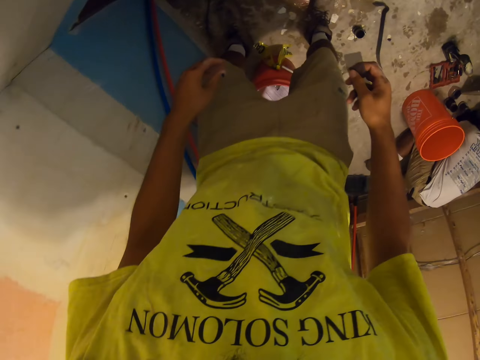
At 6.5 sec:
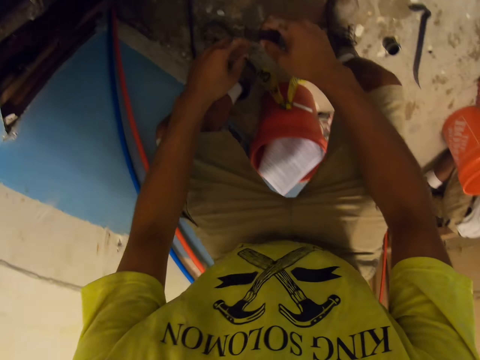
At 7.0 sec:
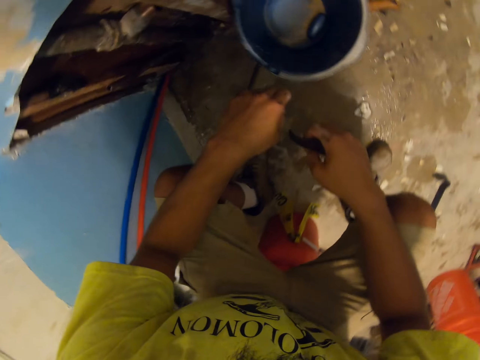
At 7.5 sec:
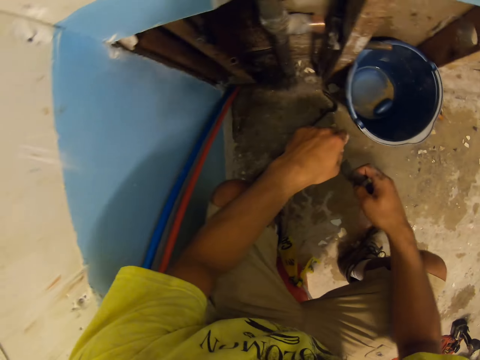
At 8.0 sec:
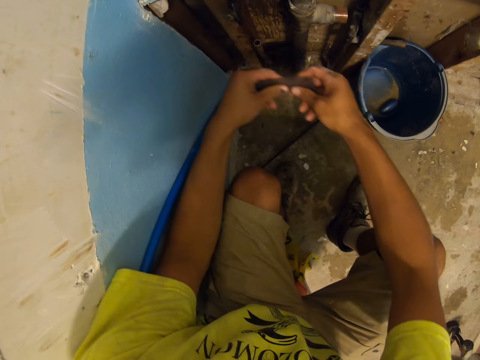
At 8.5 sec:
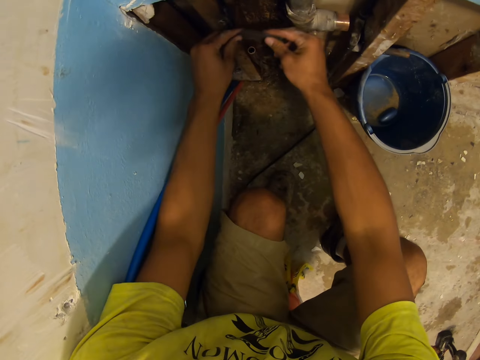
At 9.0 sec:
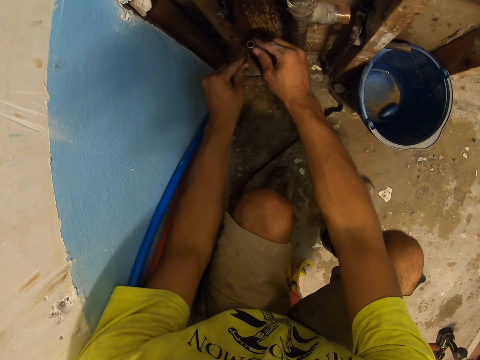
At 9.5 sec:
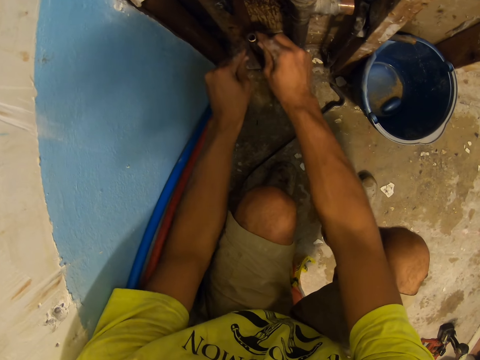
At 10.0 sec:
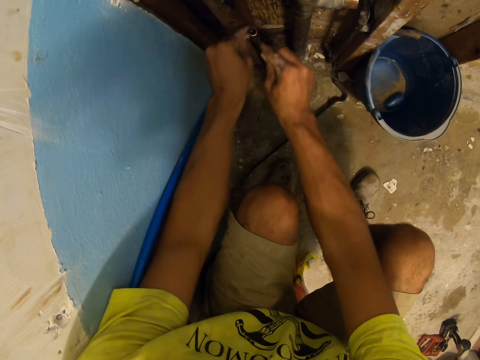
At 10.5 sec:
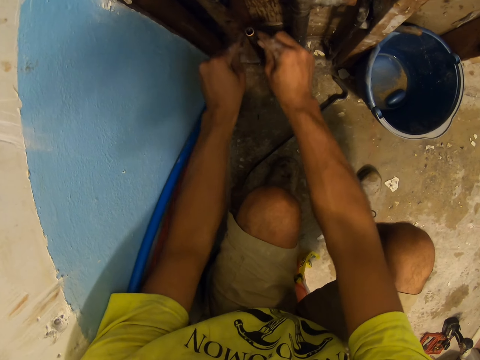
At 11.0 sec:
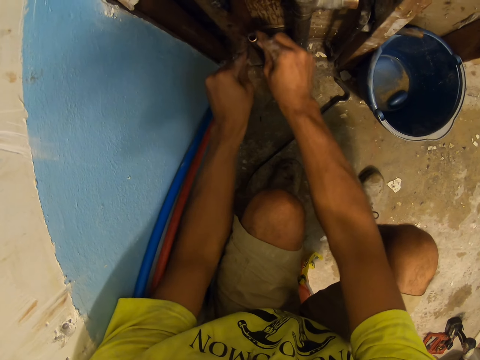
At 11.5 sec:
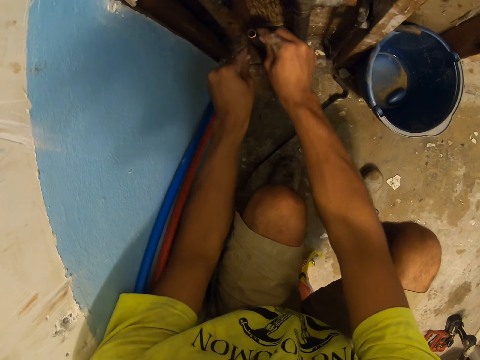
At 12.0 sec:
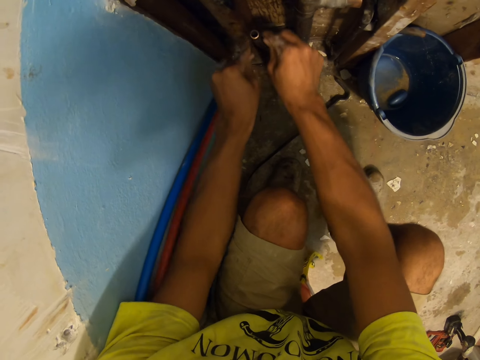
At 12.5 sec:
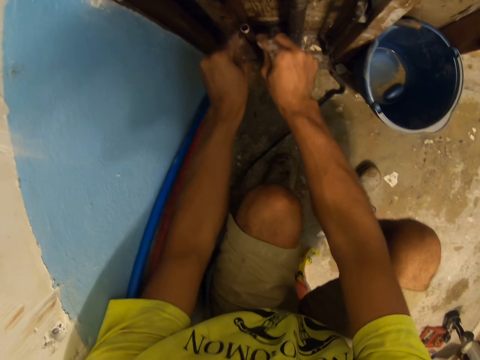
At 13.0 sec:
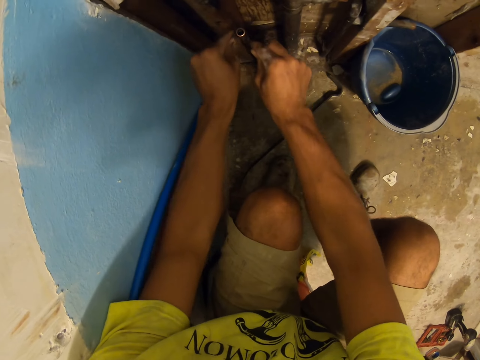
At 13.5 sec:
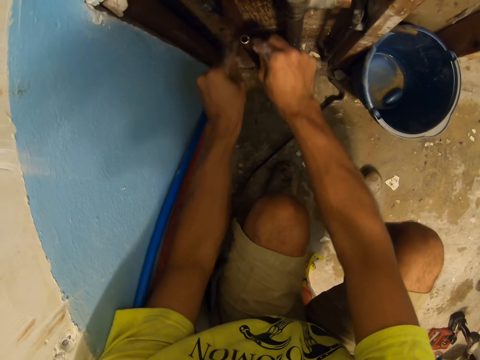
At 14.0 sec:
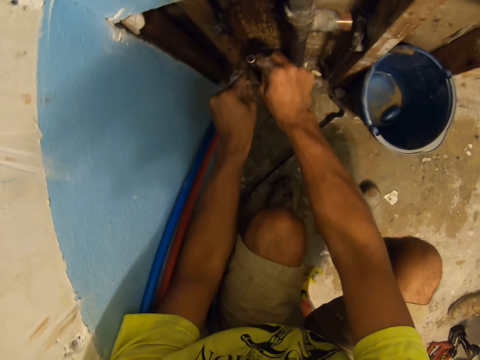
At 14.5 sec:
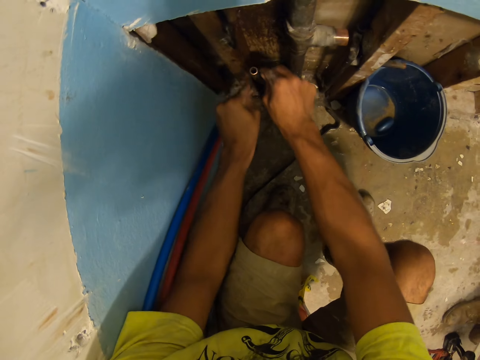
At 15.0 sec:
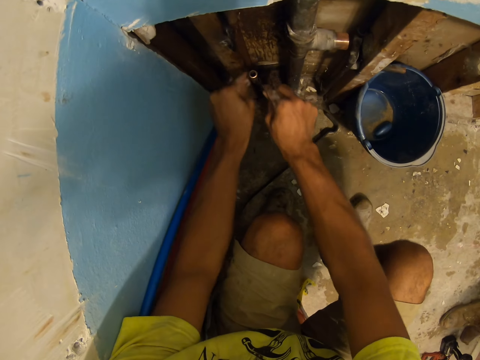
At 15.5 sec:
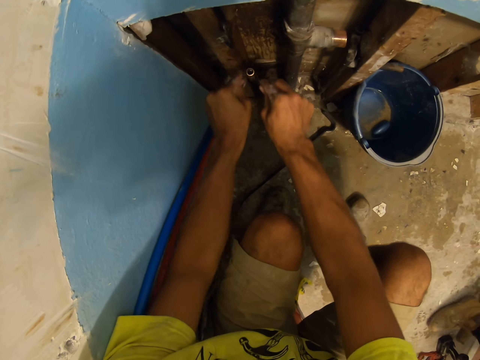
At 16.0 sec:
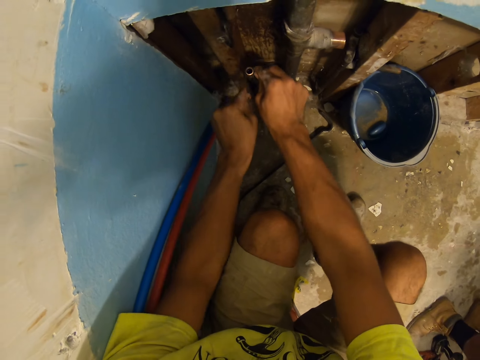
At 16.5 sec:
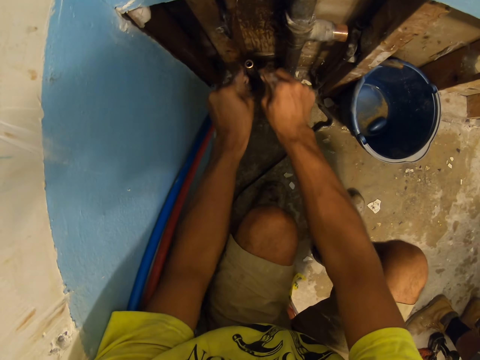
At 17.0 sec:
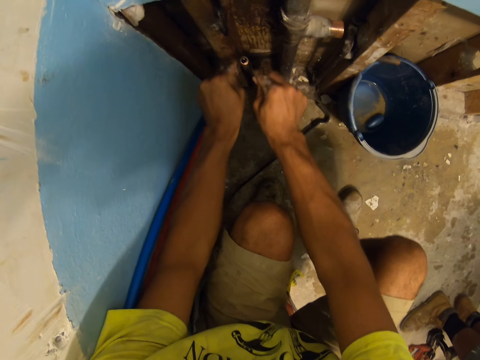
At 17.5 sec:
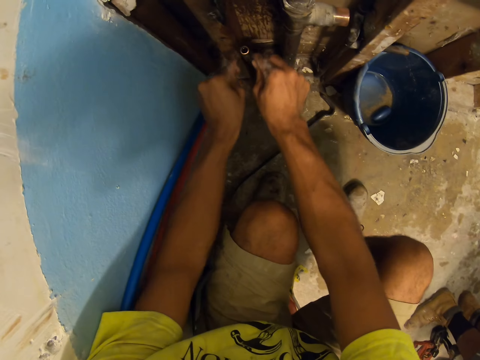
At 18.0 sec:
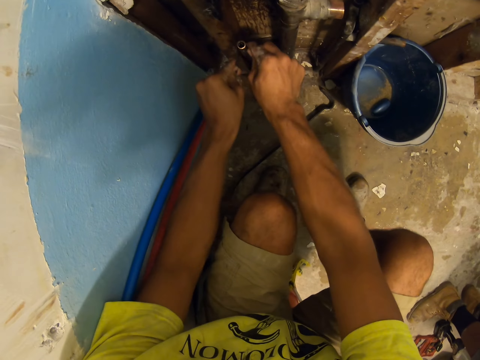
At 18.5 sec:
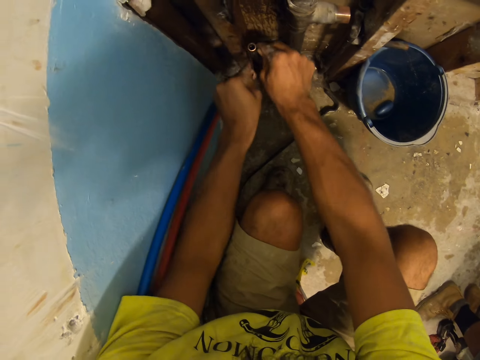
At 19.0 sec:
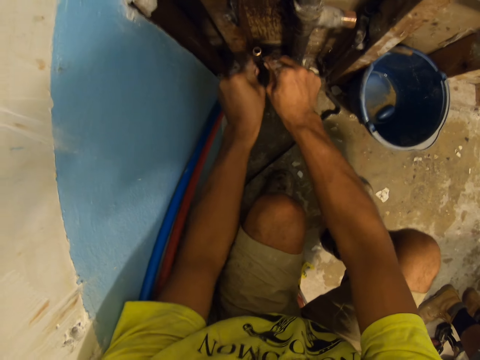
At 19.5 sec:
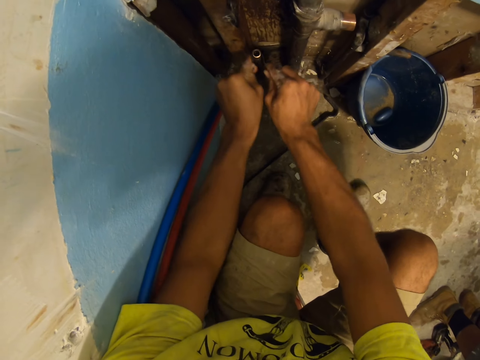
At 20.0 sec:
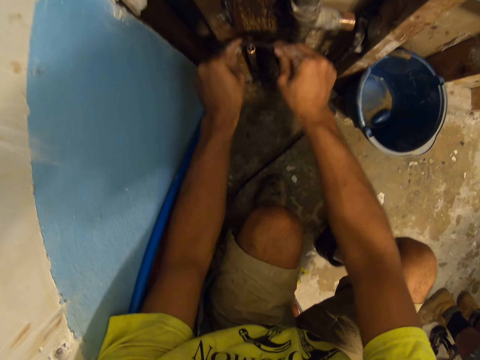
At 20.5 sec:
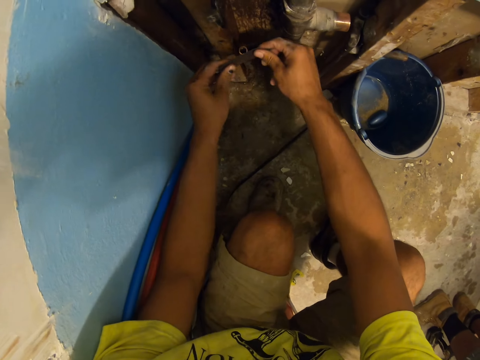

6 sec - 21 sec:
A man kneels on the floor. The camera wearer squats. They rub a pipe with a sandpaper. They rub something along a metal tube. Another man stands close to the camera wearer. The other man moves around.

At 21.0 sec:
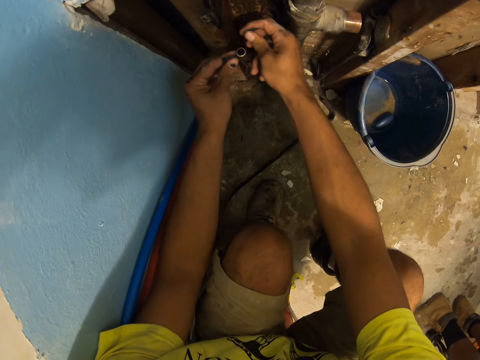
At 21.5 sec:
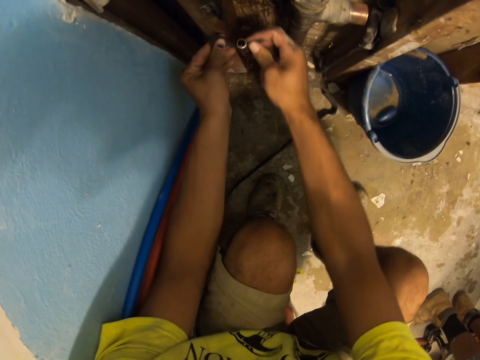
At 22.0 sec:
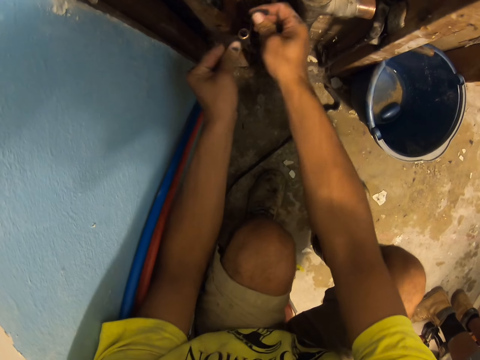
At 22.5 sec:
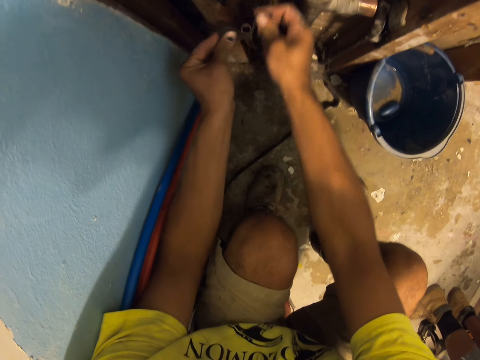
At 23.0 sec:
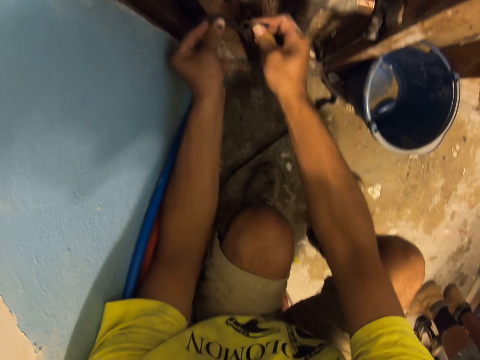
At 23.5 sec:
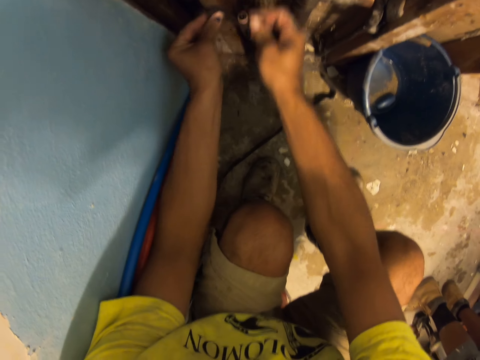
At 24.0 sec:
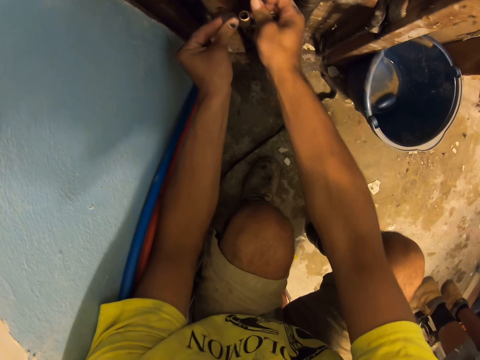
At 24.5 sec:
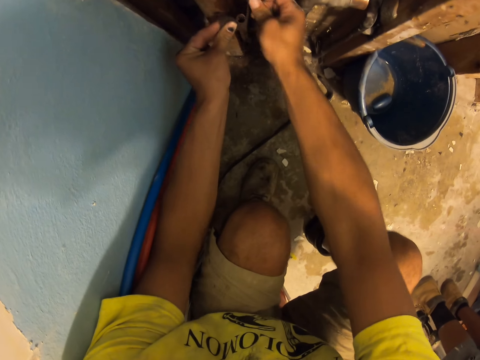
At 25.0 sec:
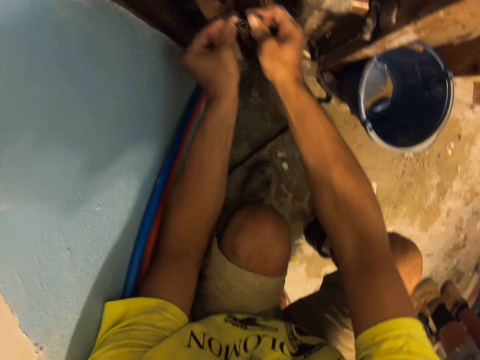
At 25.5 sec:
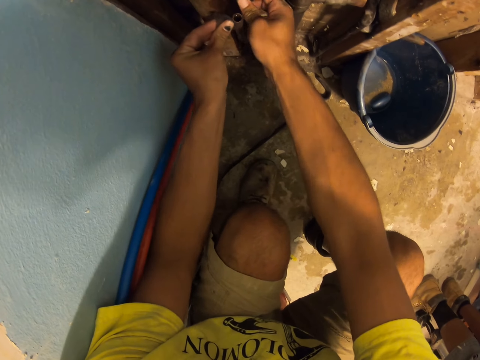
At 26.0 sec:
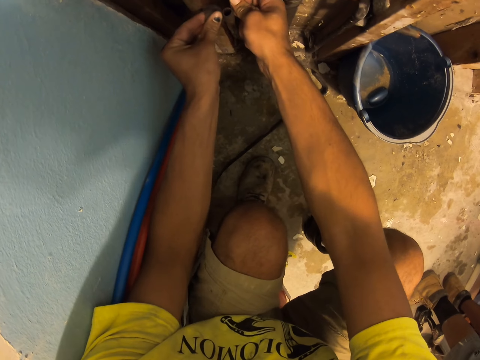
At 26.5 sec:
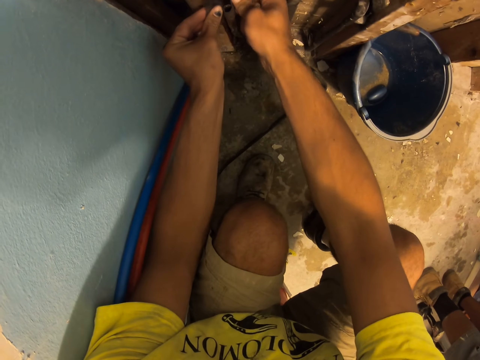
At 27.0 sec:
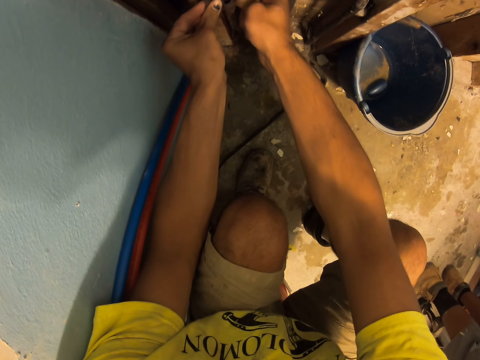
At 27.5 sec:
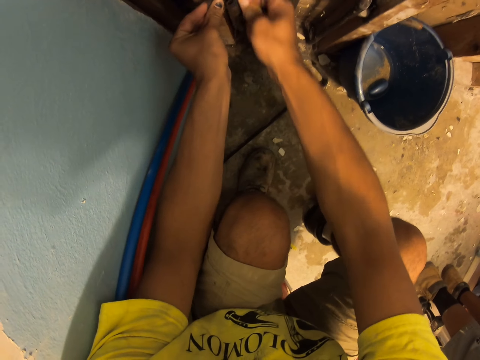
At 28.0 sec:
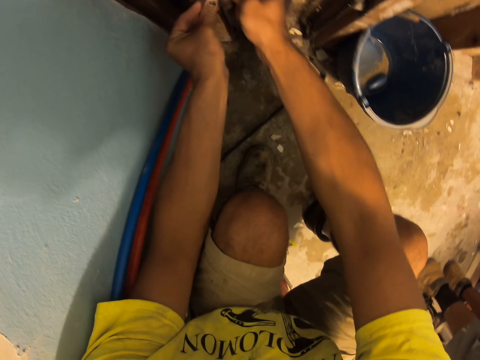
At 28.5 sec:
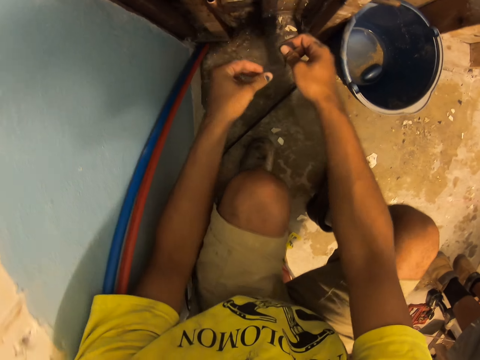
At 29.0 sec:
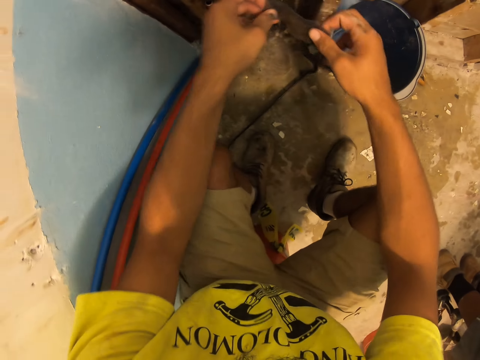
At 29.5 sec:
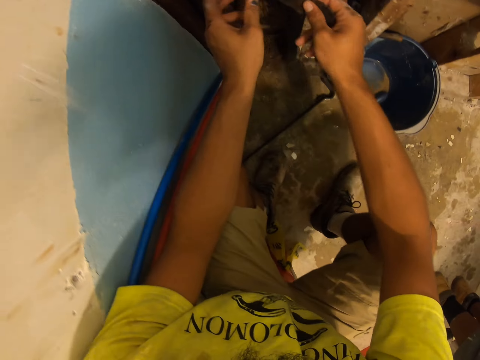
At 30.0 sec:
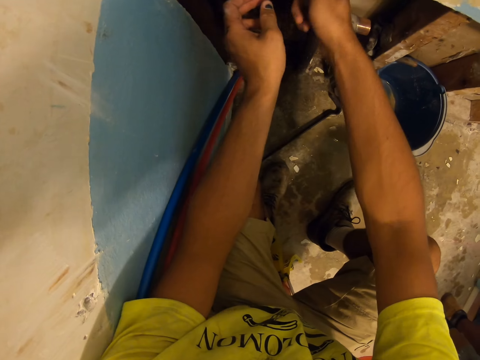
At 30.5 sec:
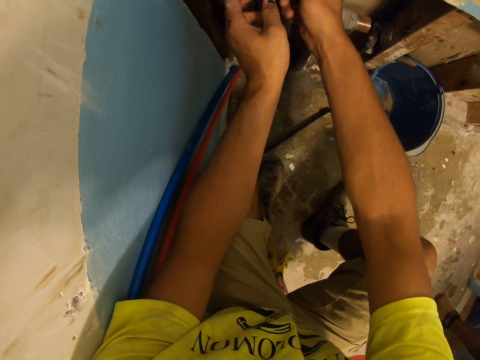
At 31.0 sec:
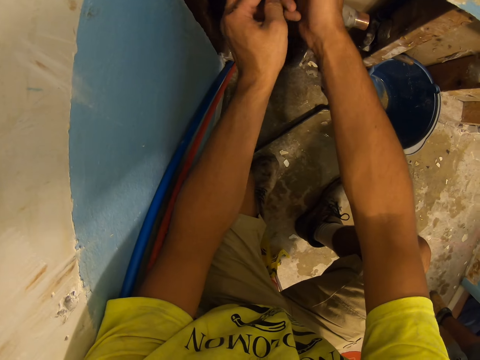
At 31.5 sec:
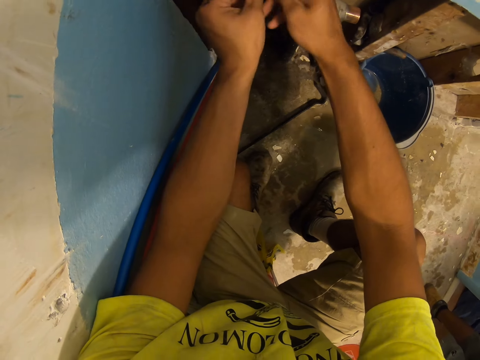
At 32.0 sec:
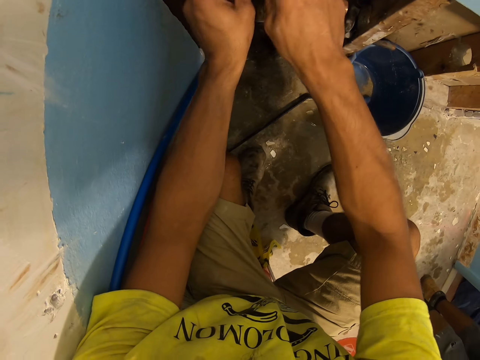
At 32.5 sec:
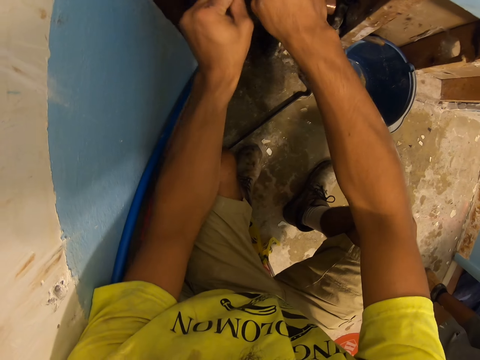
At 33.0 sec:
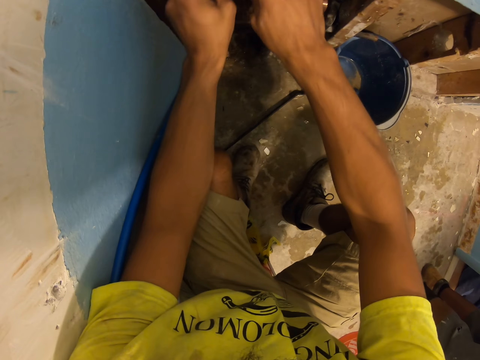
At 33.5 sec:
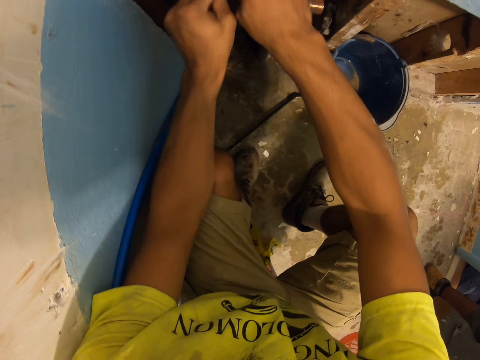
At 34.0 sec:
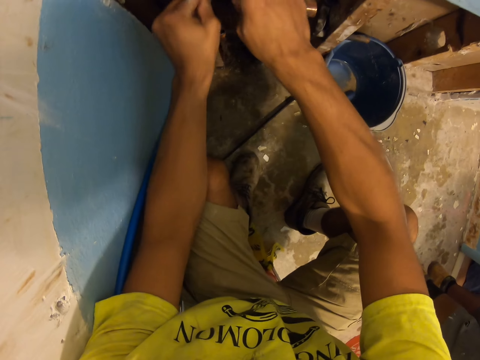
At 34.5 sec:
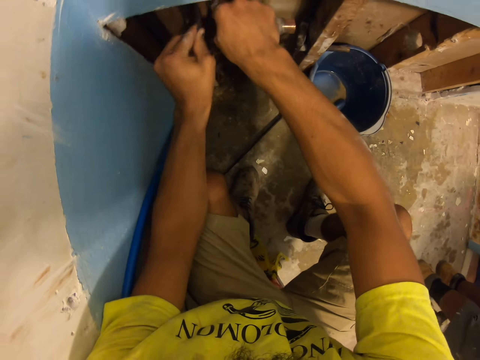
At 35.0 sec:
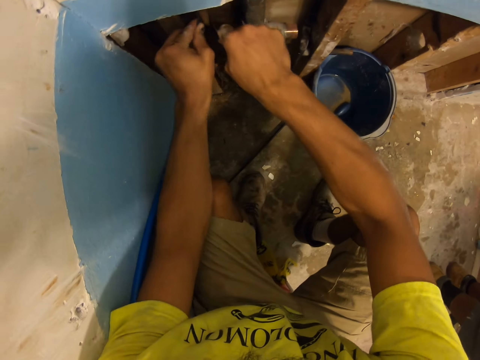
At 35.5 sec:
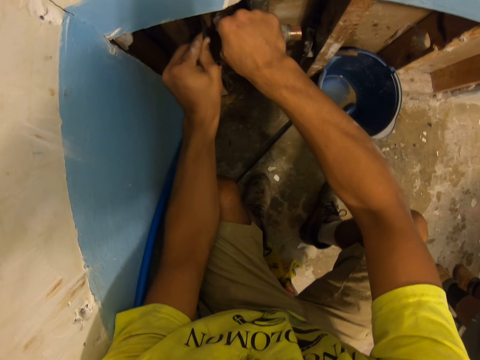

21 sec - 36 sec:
The camera wearer looks around. They put a sandpaper around a pipe. They rub the pipe with the sandpaper.
